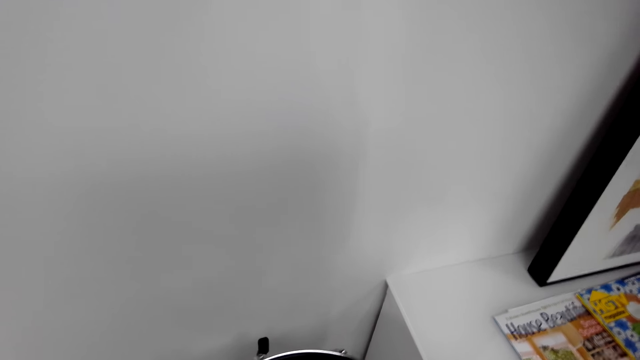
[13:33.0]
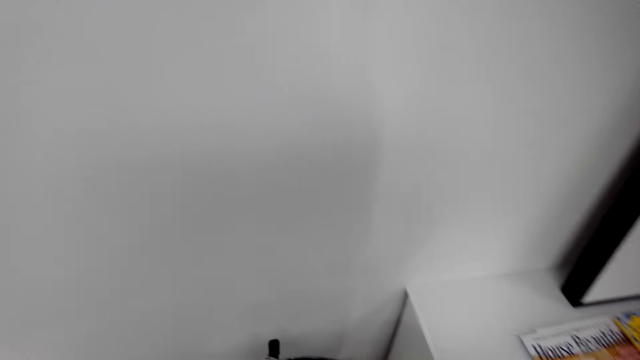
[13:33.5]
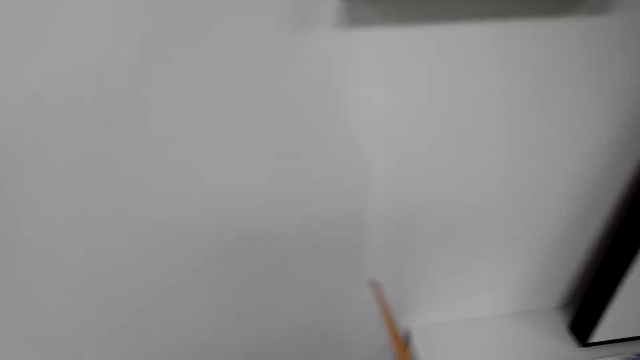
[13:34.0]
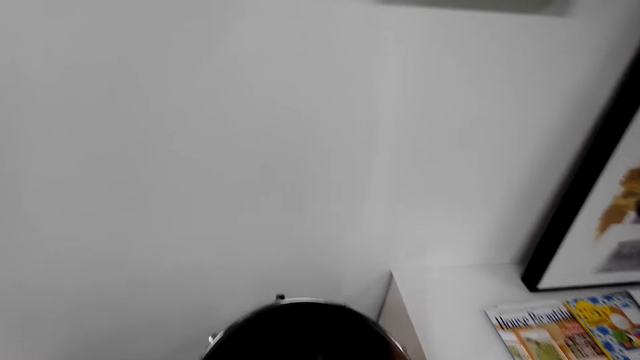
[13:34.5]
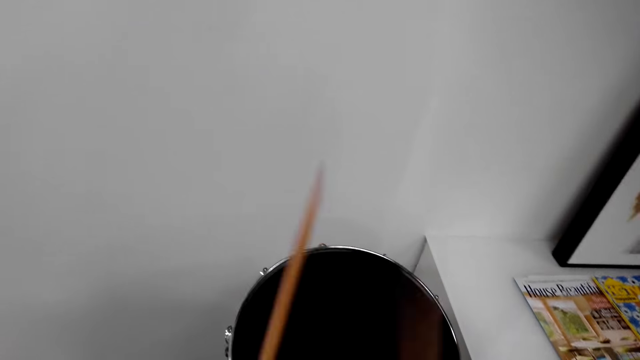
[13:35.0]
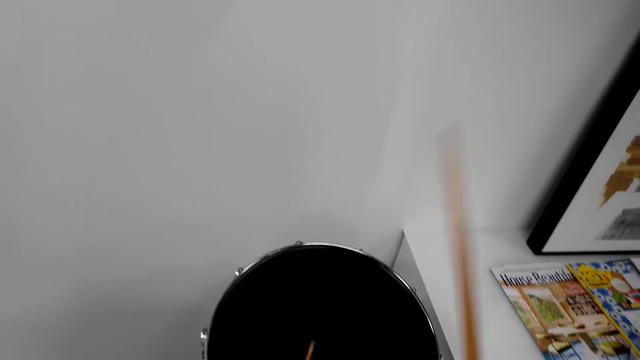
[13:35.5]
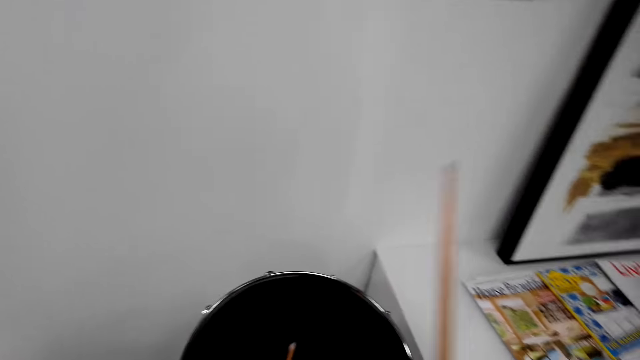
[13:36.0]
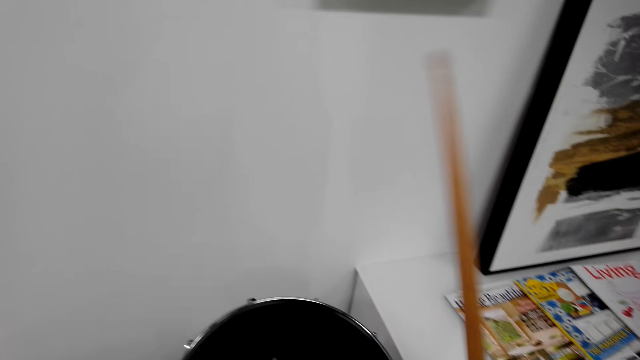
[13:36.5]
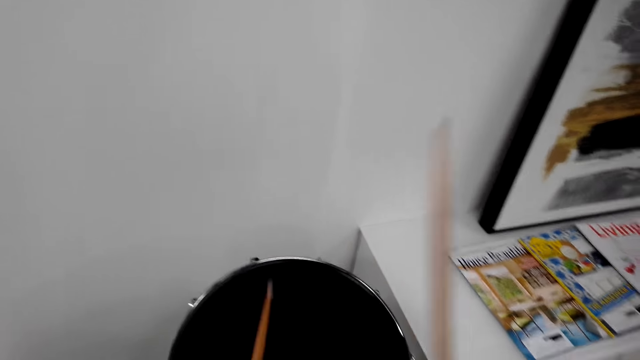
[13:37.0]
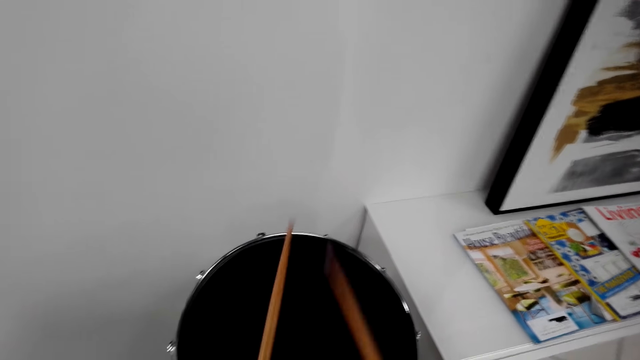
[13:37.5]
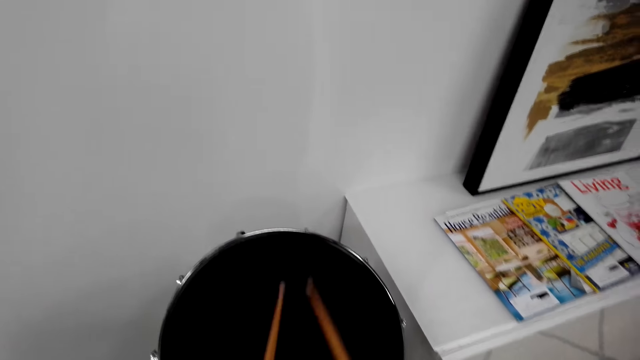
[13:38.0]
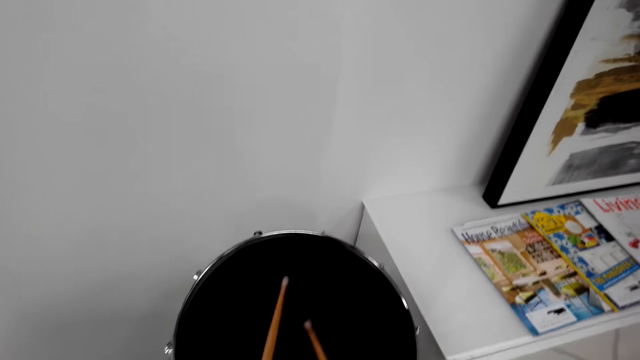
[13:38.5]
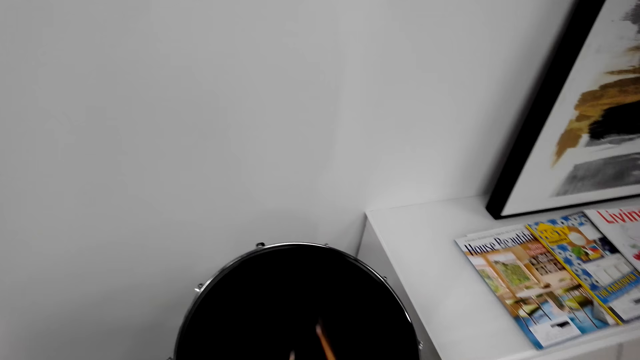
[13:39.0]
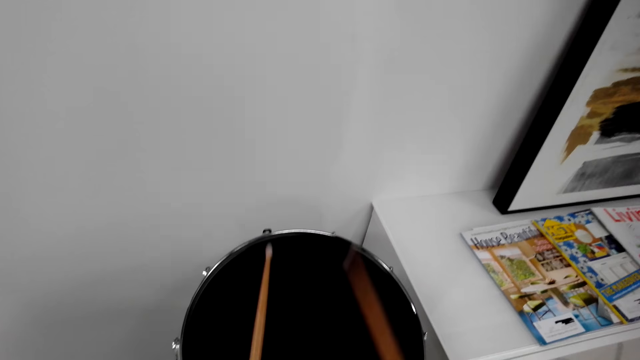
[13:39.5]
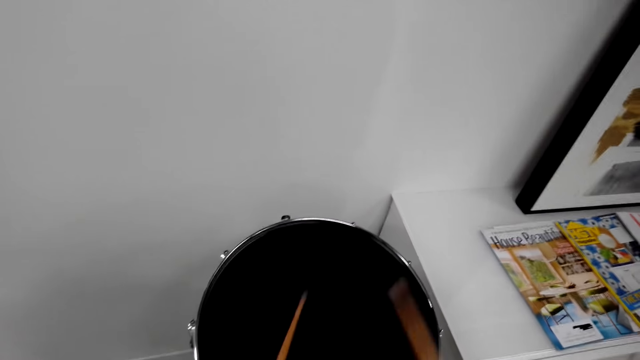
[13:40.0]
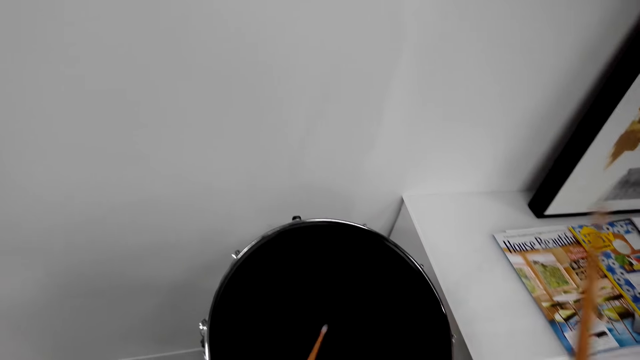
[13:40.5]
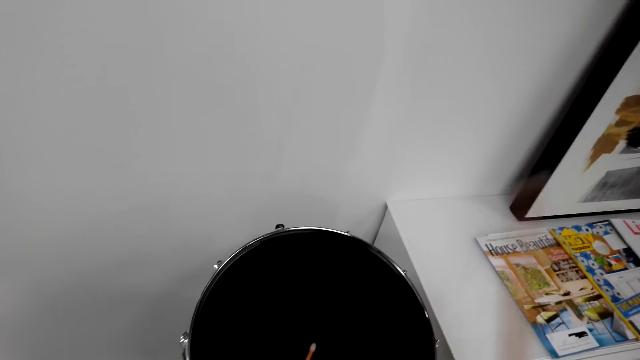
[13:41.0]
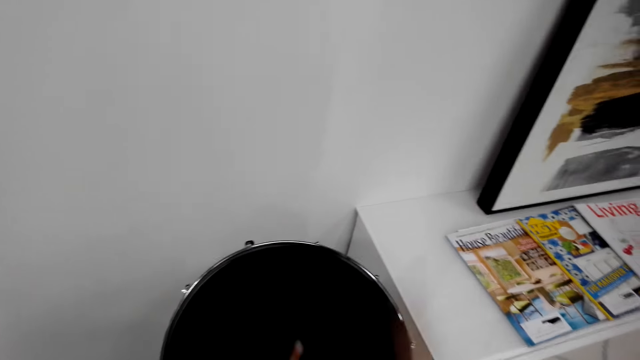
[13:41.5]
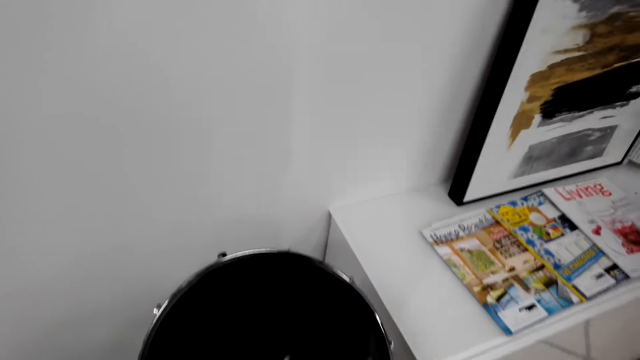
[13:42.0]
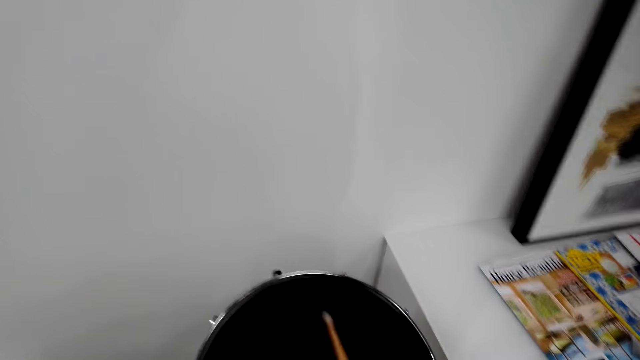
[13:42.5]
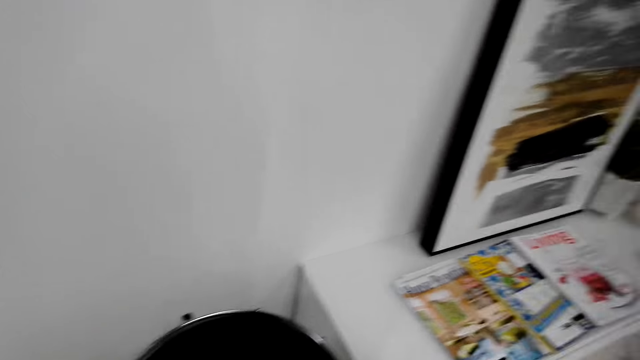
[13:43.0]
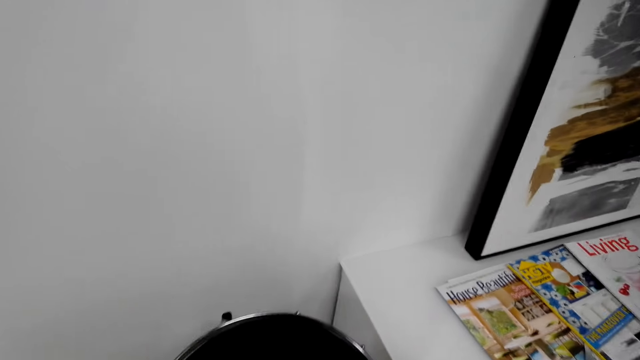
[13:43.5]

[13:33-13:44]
The camera wearer talks to someone. They beat the drum.

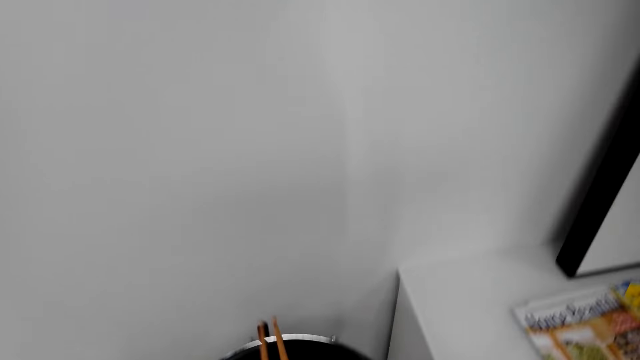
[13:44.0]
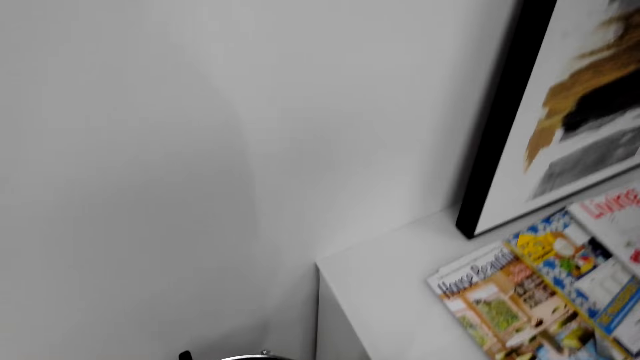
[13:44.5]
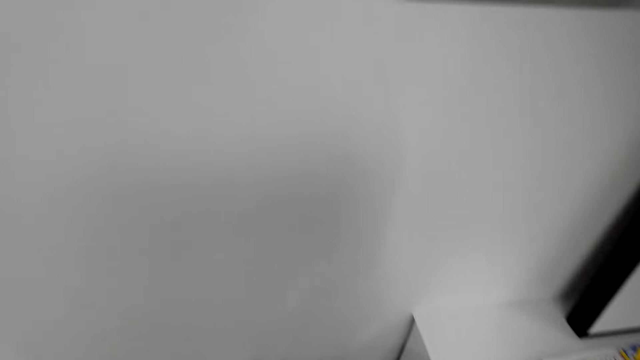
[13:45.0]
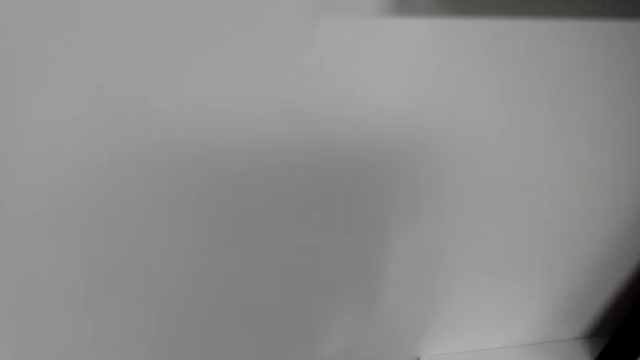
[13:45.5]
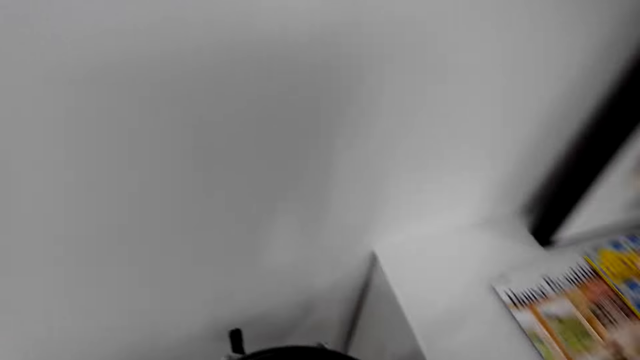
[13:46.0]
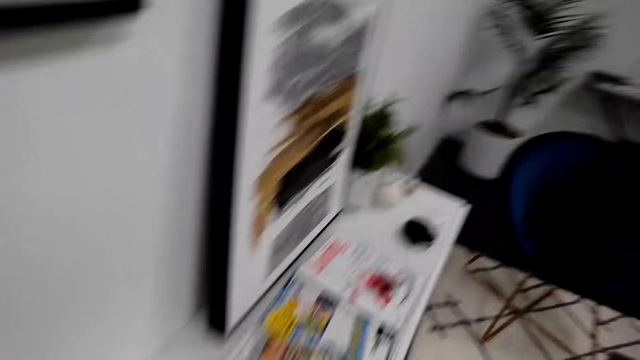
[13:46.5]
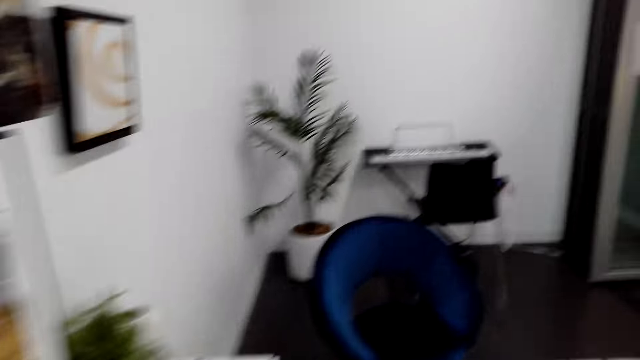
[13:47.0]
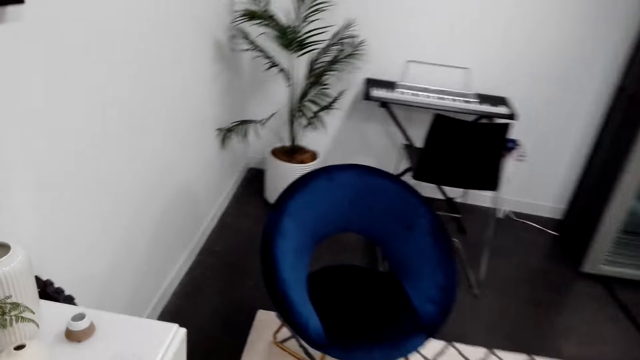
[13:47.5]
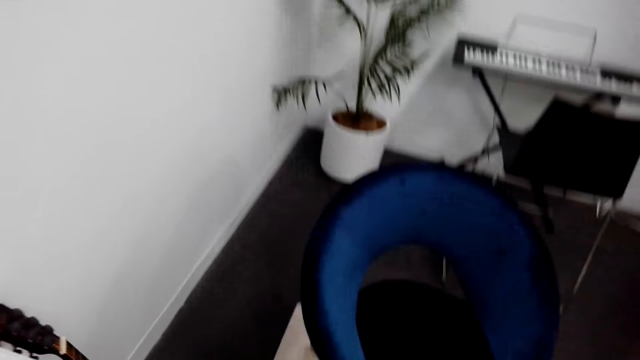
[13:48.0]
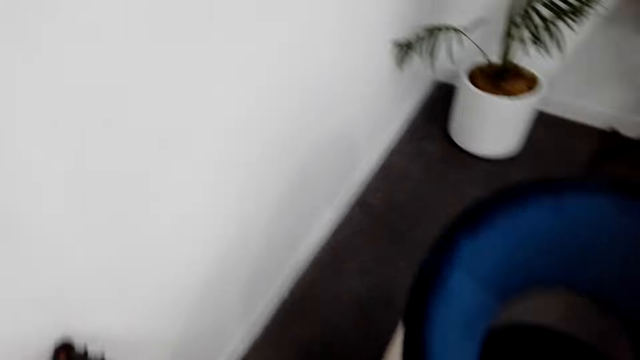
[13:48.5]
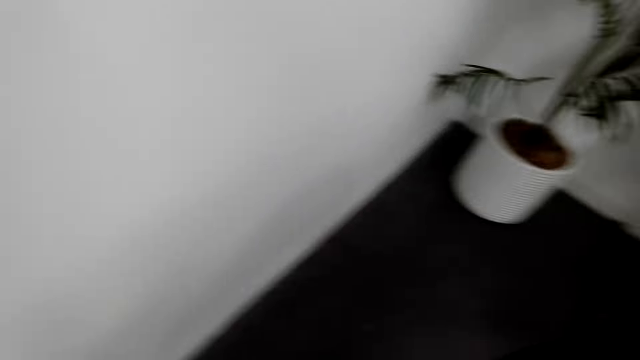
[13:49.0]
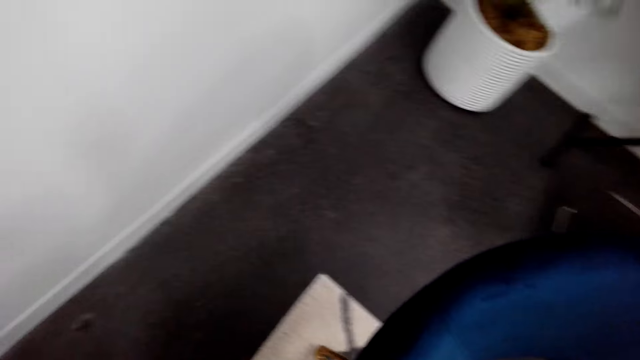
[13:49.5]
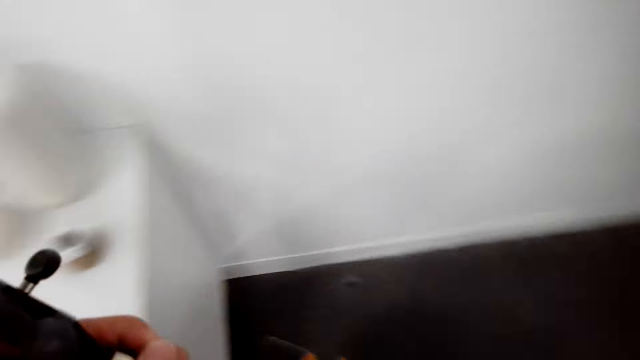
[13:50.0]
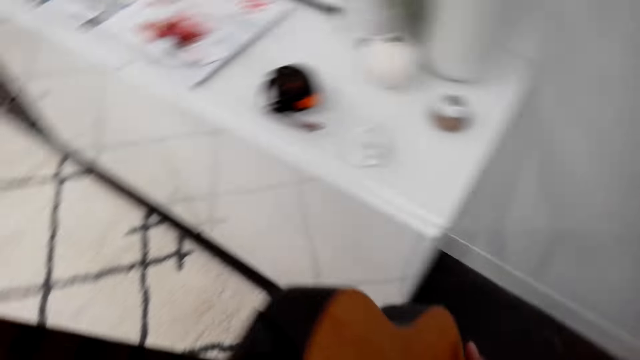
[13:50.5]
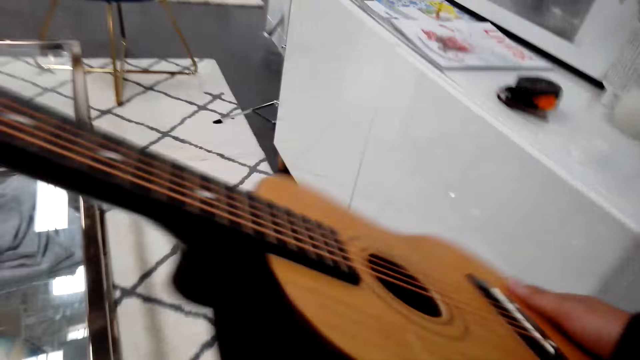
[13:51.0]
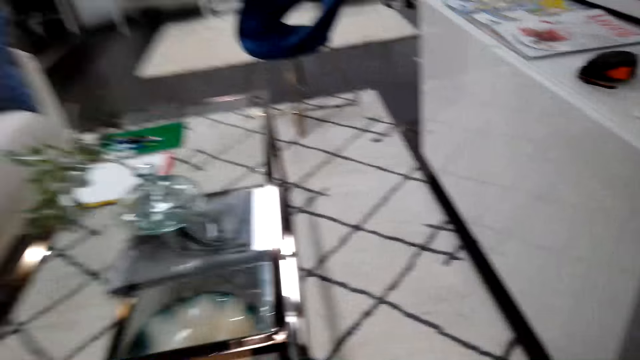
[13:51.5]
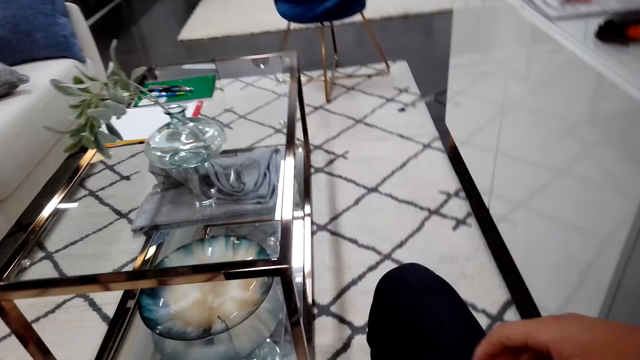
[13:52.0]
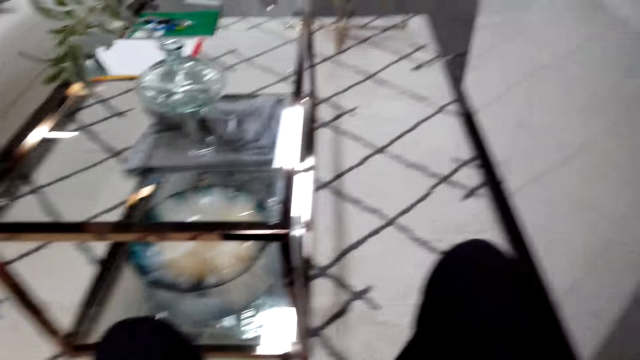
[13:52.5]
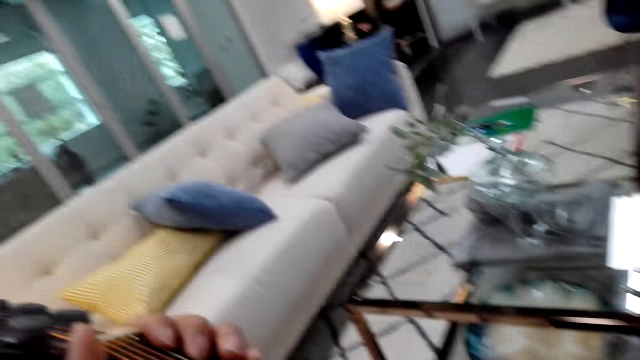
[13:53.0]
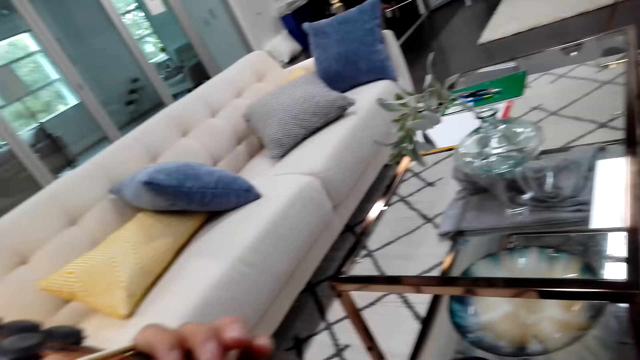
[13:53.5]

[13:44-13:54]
The camera wearer stops beating the drum set. They beat drums. They take a guitar and play it.
